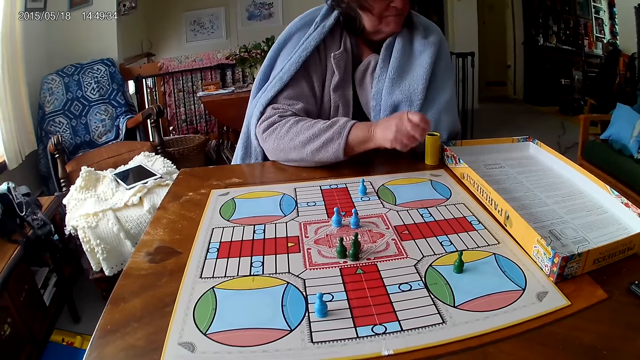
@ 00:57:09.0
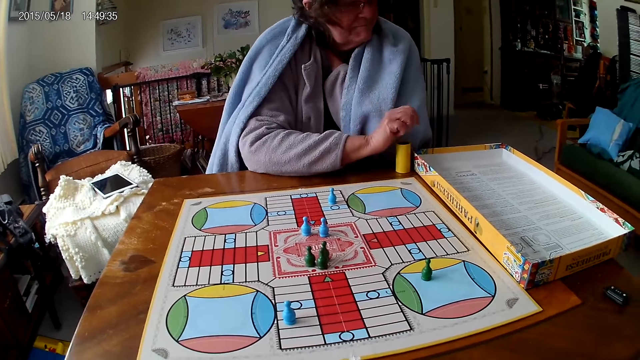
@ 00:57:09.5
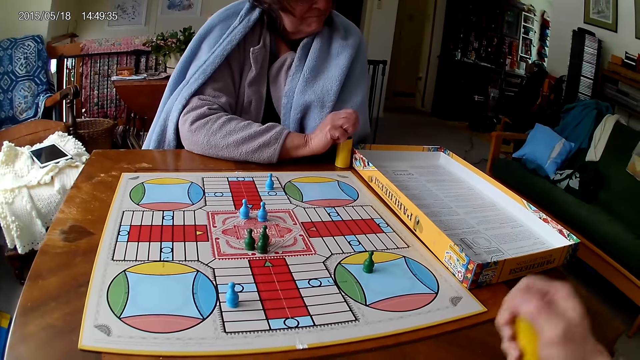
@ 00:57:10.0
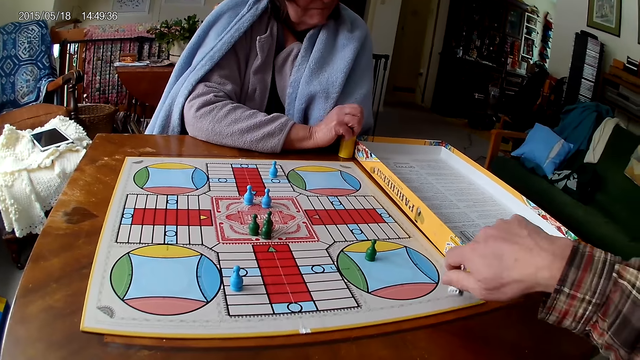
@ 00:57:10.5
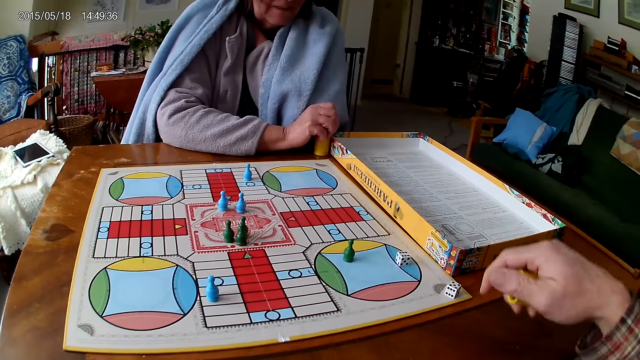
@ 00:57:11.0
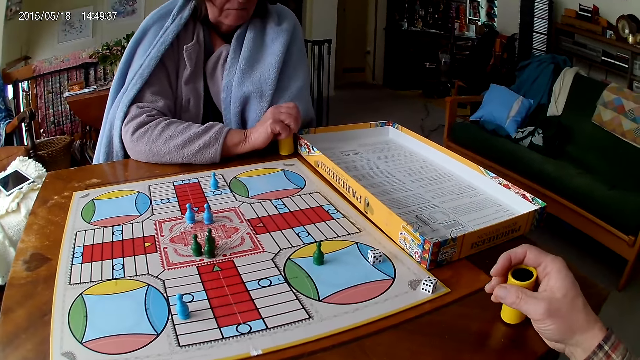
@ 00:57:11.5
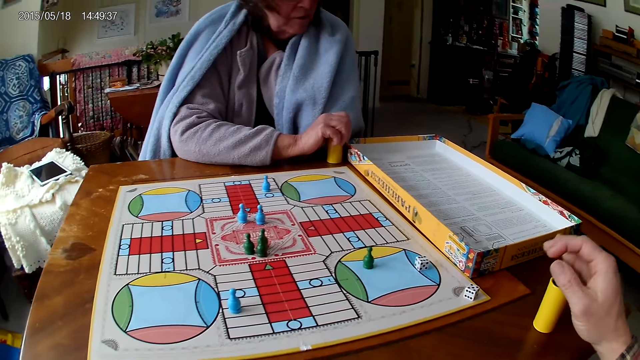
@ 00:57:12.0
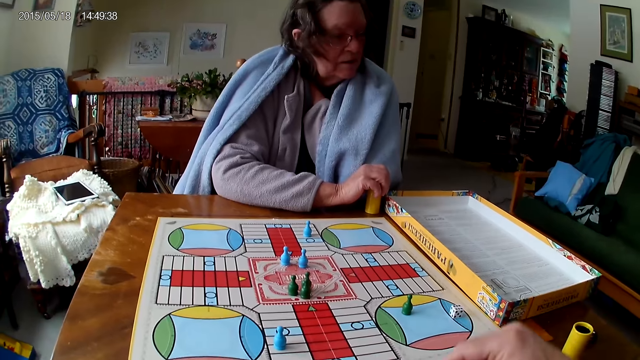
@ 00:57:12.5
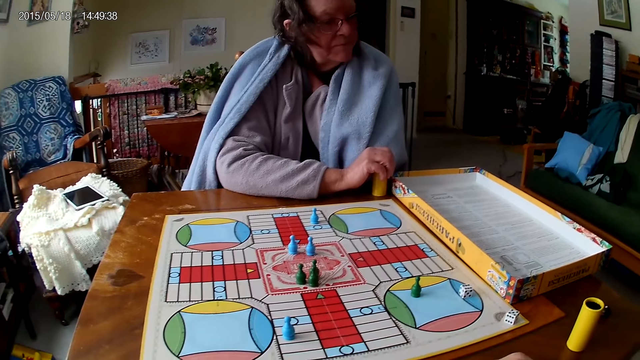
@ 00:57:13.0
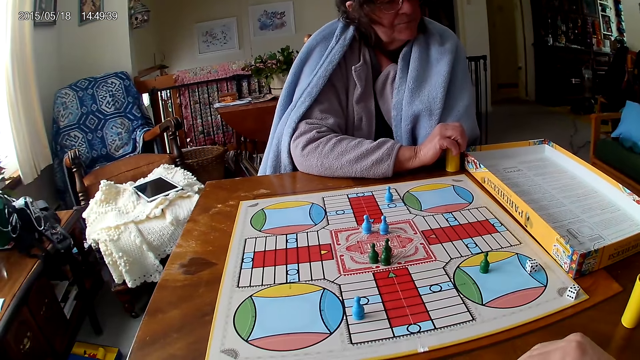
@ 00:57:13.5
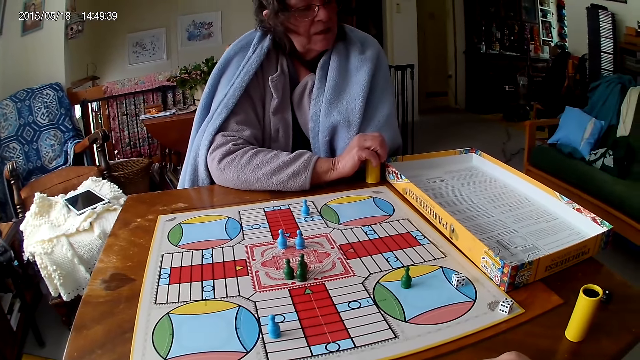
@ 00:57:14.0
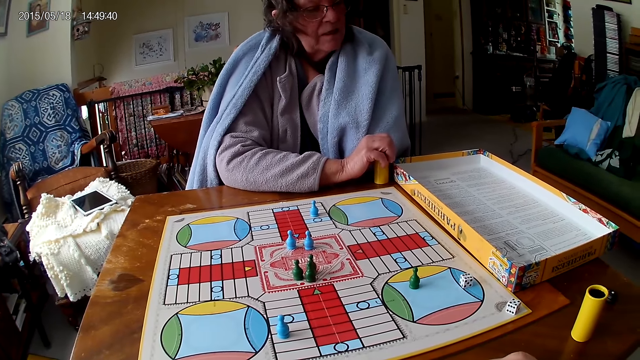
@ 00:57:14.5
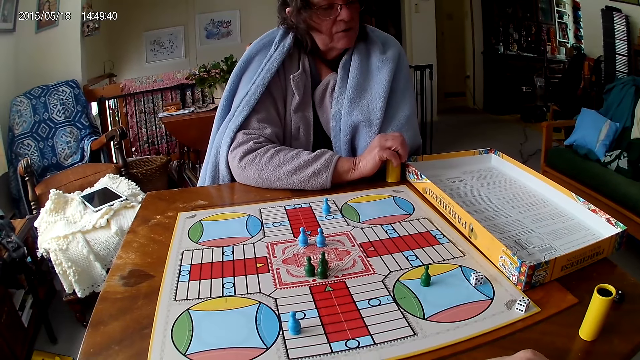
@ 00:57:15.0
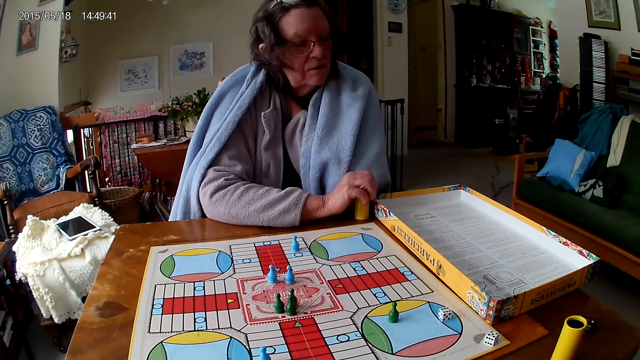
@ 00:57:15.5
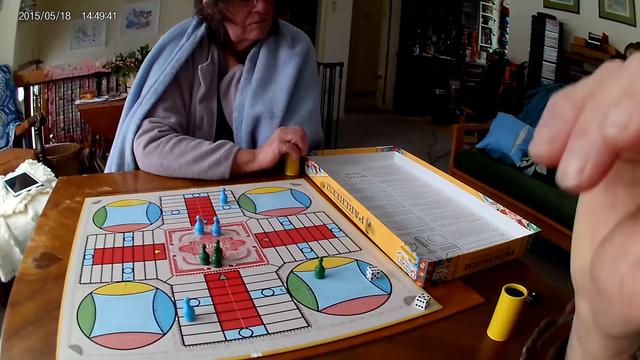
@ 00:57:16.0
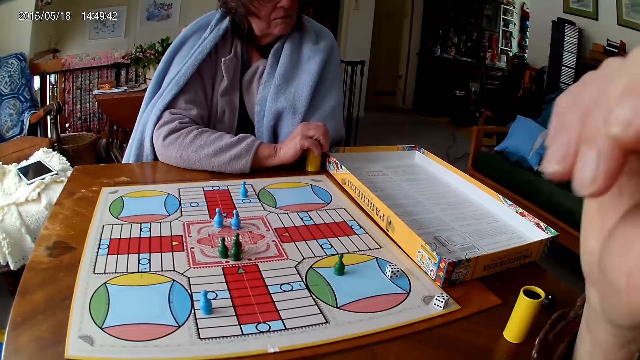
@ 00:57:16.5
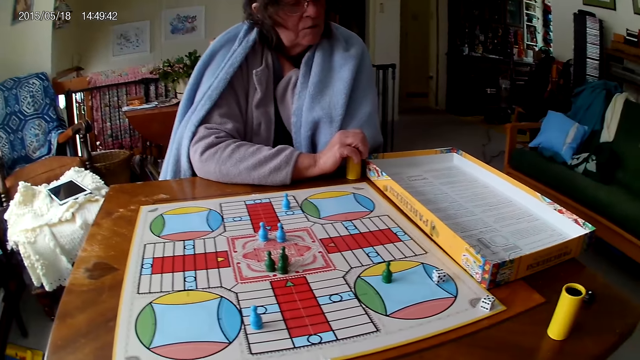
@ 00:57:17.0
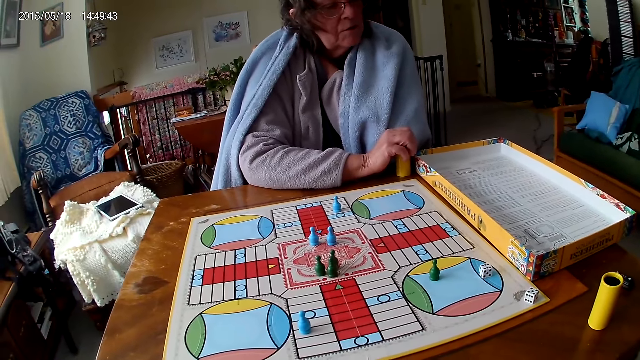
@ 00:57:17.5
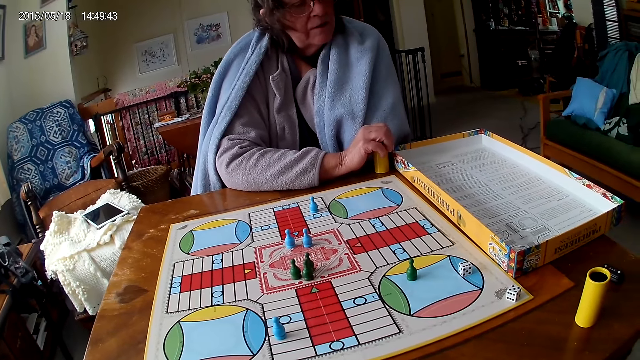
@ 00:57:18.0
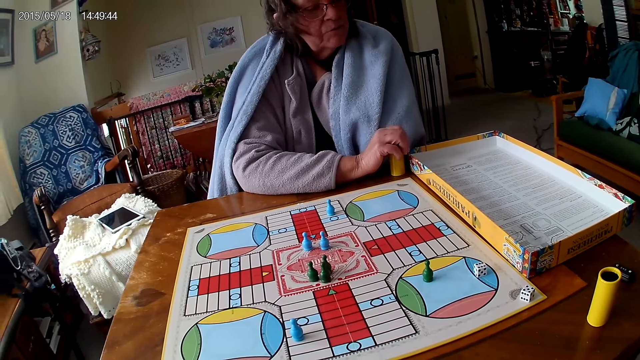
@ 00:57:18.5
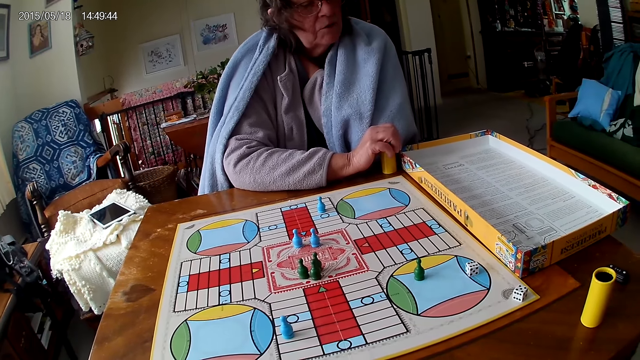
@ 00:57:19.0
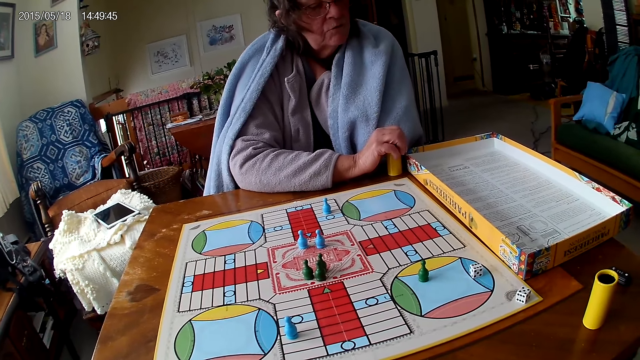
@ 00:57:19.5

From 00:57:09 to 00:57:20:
A woman puts the dice in the dice cup on the table with her right hand. The camera wearer shakes the dice cup in his right hand, pours the dice in the dice cup on the ludo game with his right hand and drops the dice cup on the table with his left hand. He adjusts the camera. He scratches his nose.

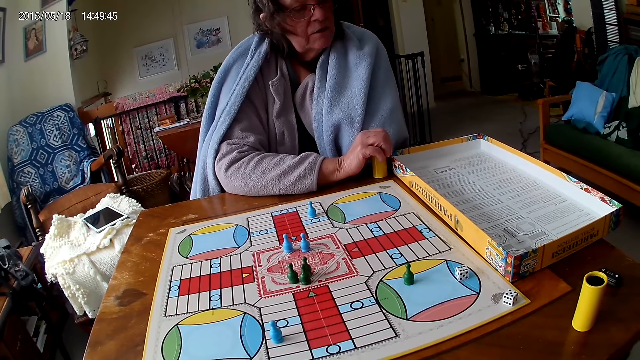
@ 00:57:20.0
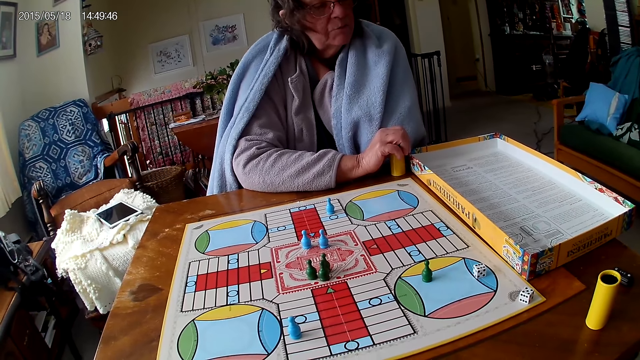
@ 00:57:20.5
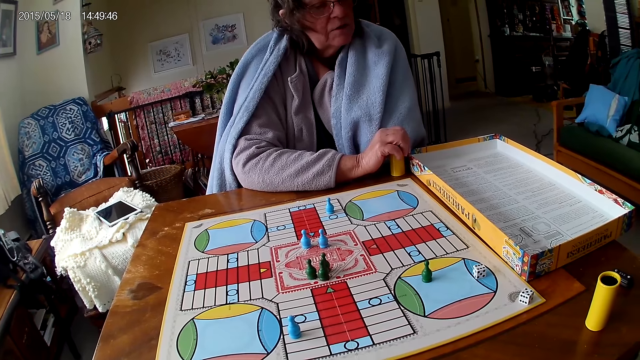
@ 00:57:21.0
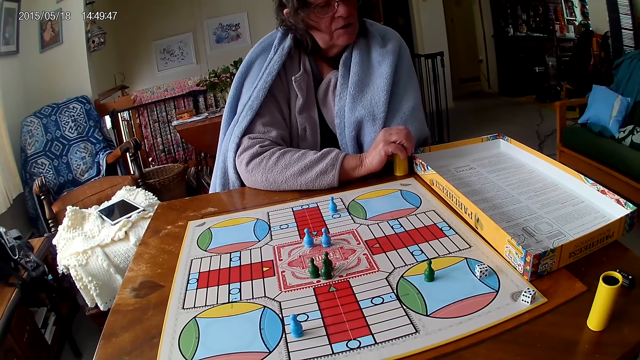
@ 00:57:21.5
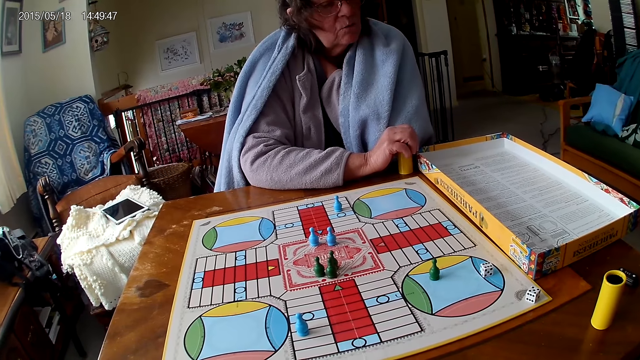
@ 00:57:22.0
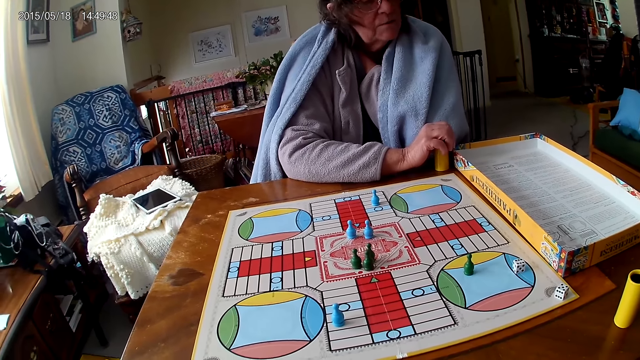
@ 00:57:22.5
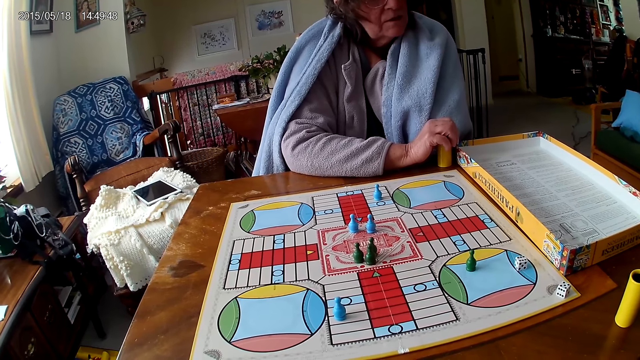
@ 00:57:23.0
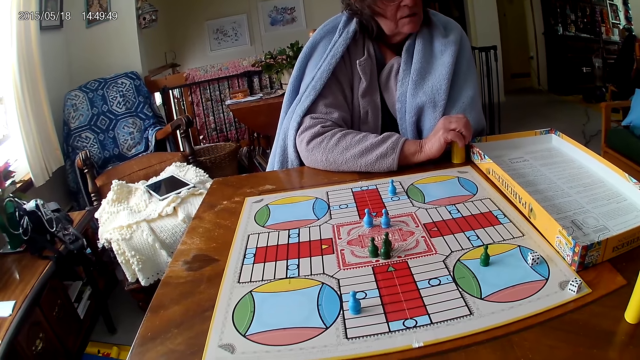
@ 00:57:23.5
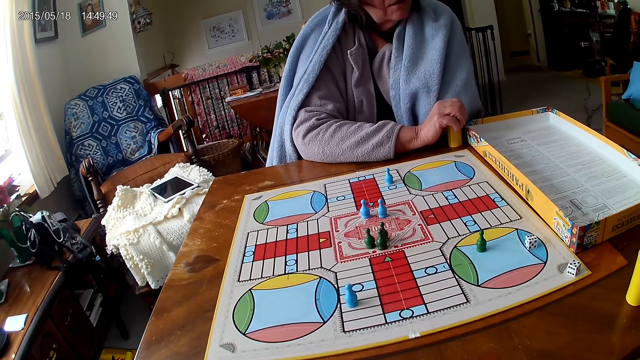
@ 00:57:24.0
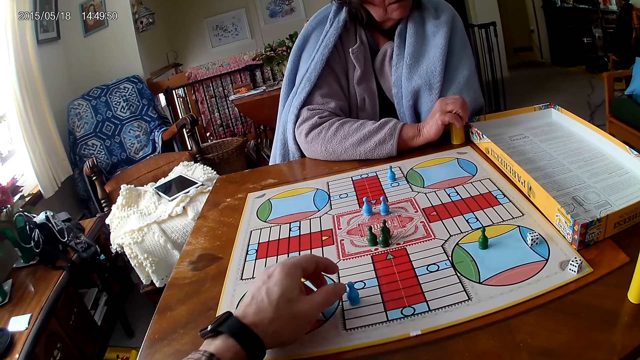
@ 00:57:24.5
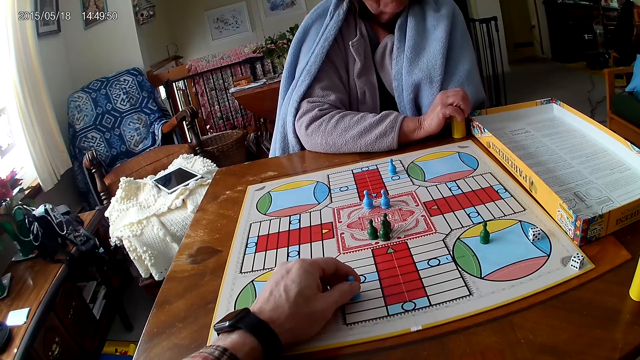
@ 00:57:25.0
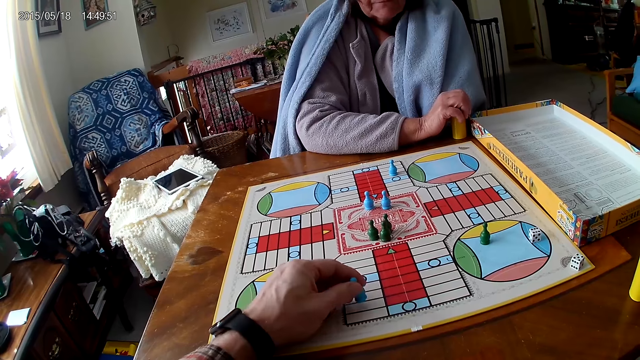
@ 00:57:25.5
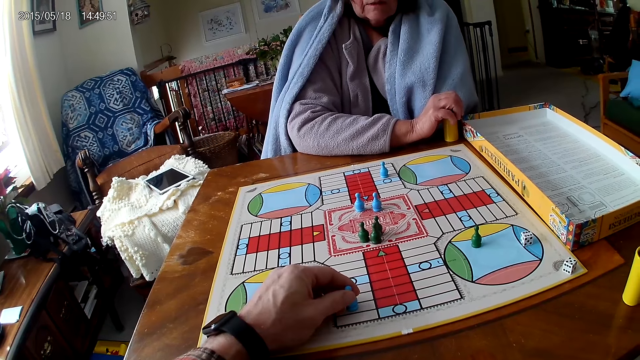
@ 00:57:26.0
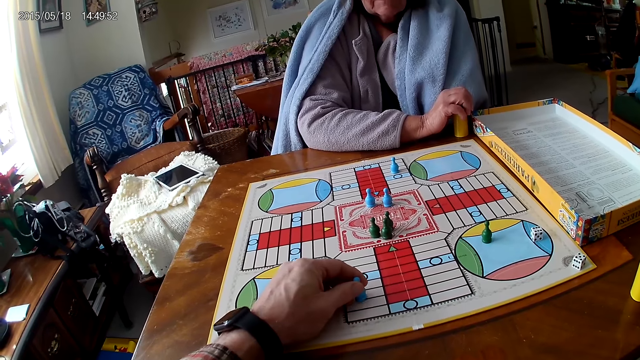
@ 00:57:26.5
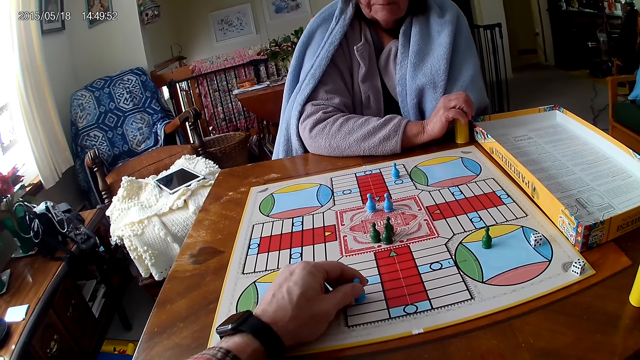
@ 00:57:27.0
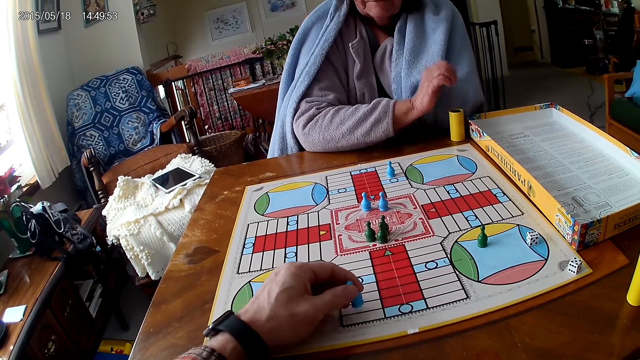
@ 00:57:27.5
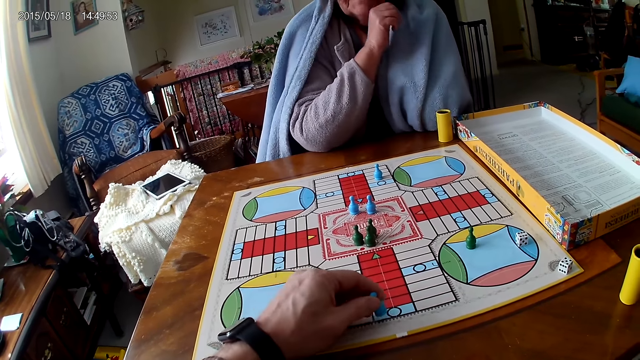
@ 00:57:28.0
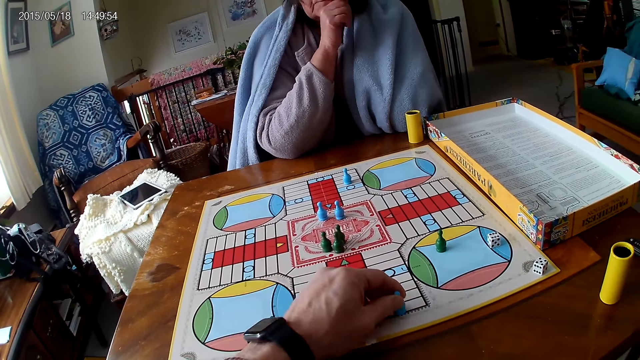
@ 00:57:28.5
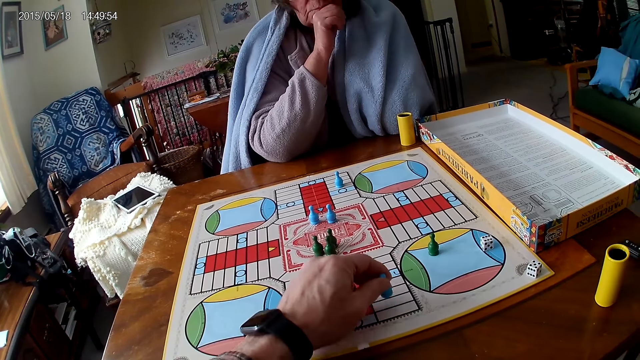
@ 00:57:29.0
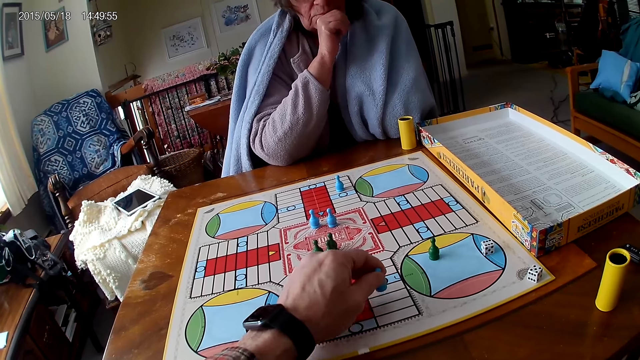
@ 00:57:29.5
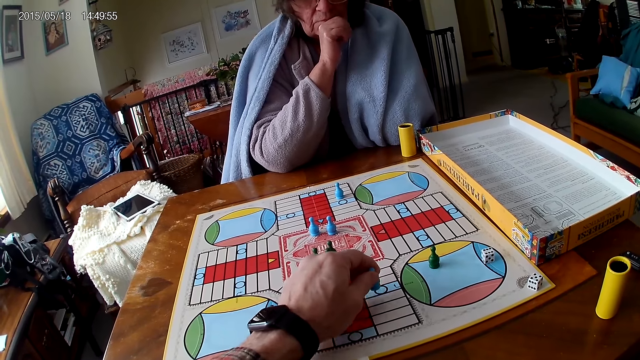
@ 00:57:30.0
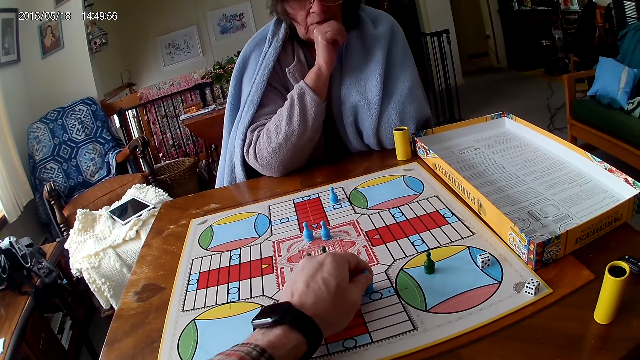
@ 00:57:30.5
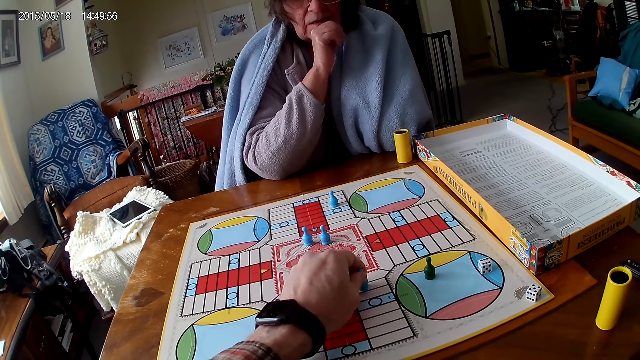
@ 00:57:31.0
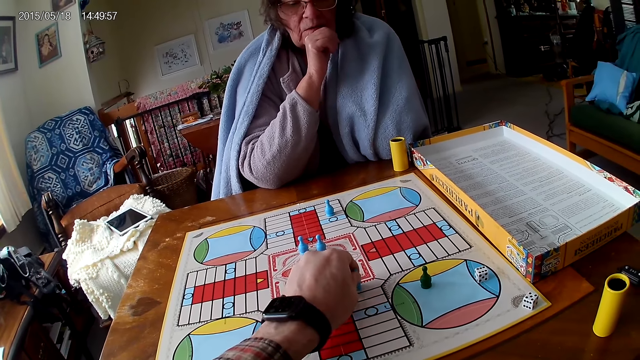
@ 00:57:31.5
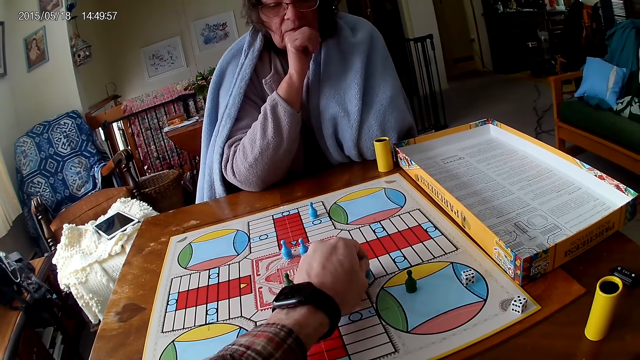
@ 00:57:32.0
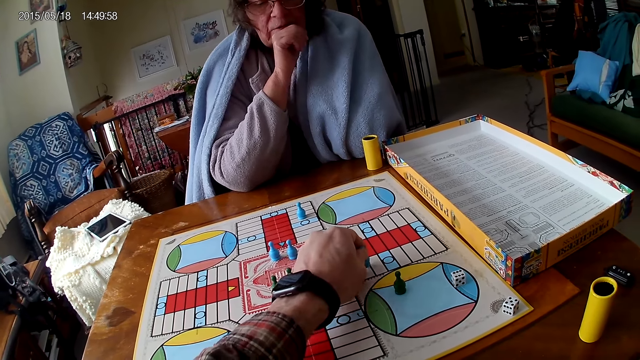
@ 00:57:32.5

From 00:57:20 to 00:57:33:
The camera wearer looks at the board. He counts the tiles on the ludo game on the table with ludo tokens in his right hand. He moves a pawn. A woman touches her mouth. The camera wearer moves the pawn.
